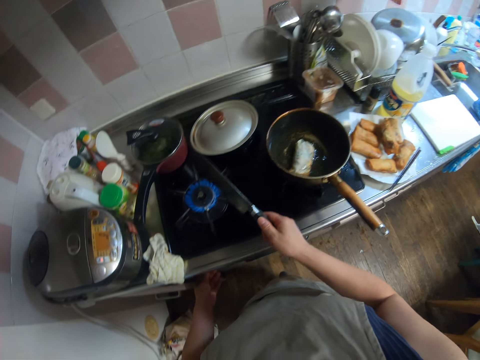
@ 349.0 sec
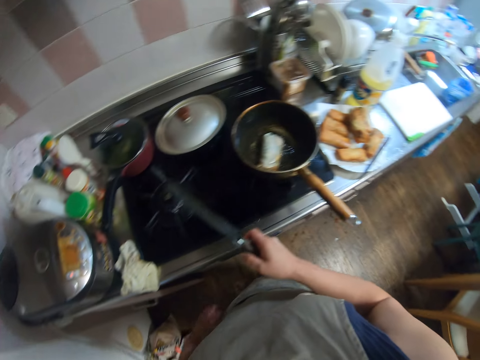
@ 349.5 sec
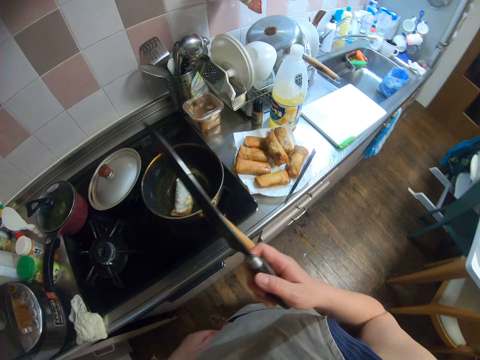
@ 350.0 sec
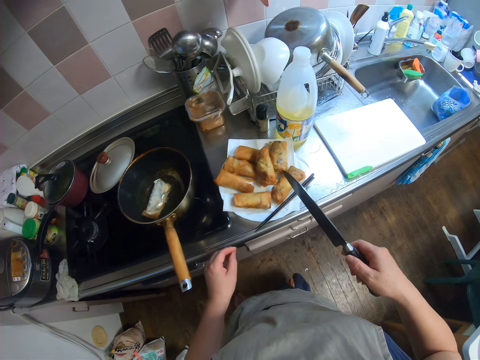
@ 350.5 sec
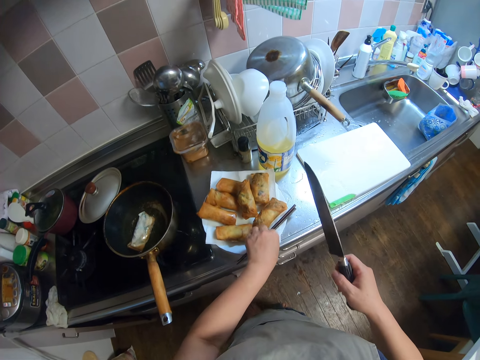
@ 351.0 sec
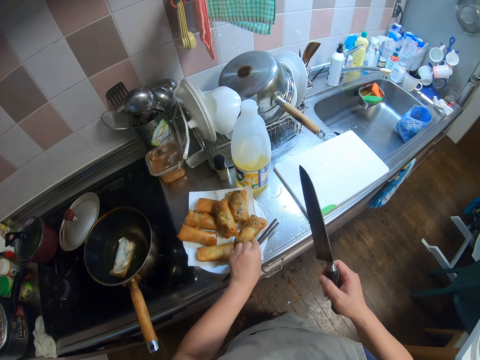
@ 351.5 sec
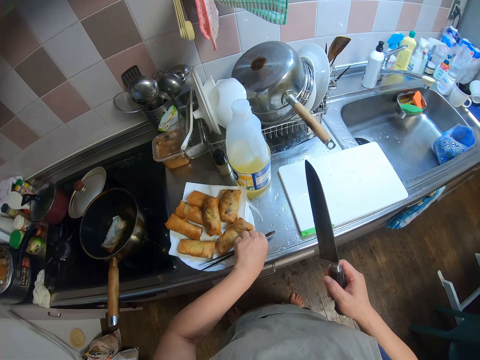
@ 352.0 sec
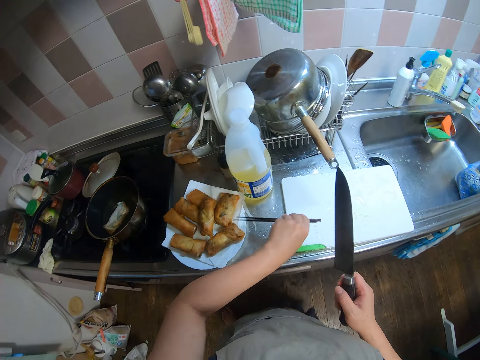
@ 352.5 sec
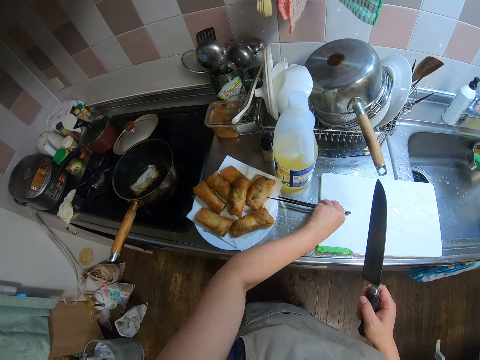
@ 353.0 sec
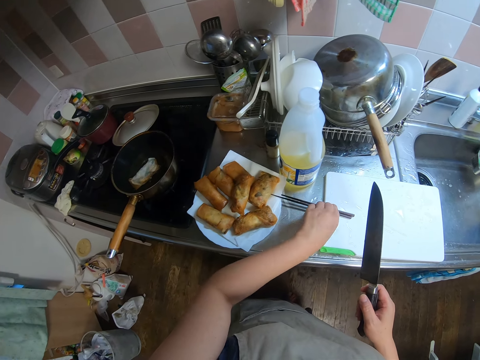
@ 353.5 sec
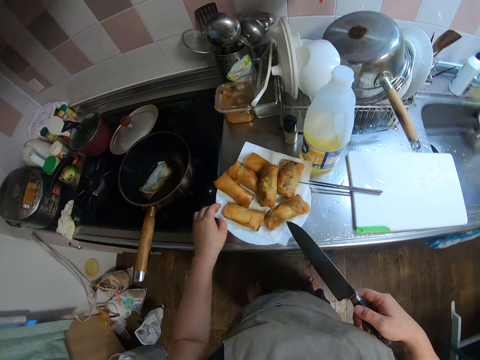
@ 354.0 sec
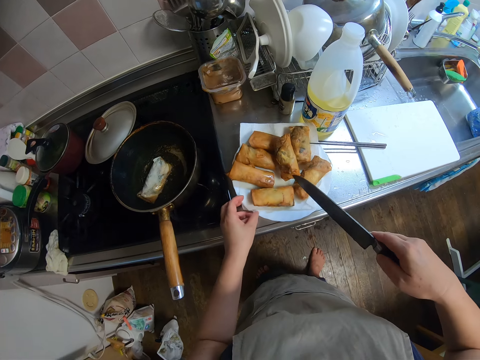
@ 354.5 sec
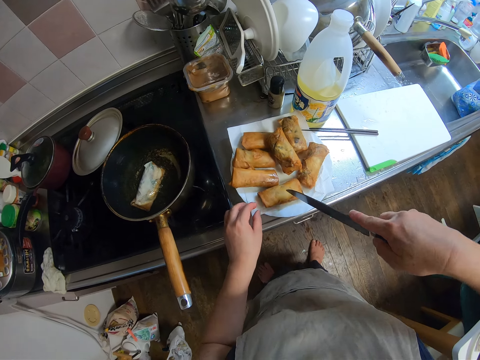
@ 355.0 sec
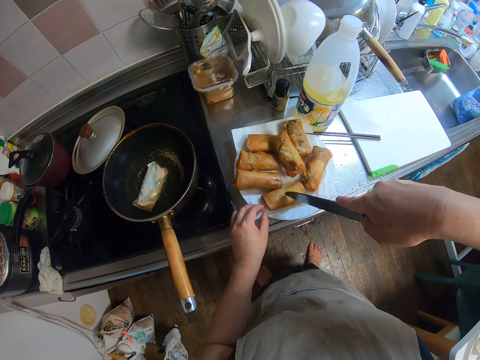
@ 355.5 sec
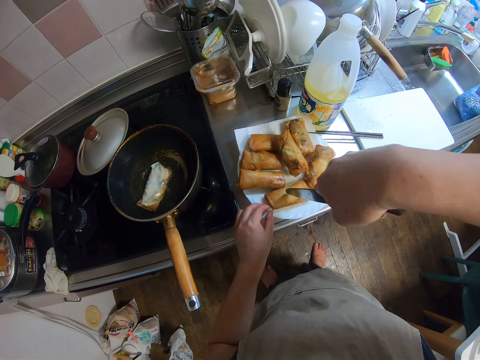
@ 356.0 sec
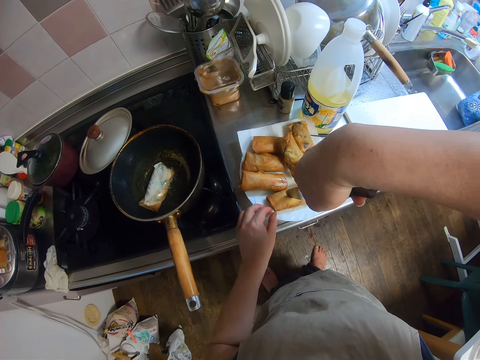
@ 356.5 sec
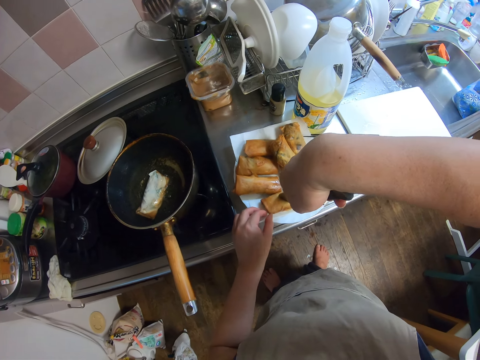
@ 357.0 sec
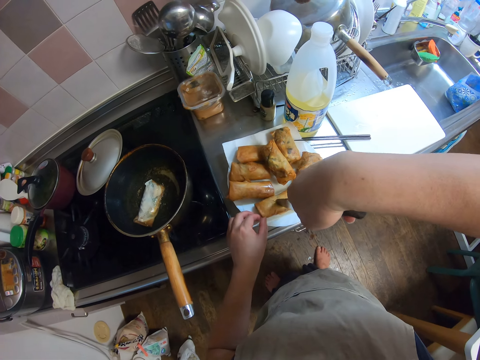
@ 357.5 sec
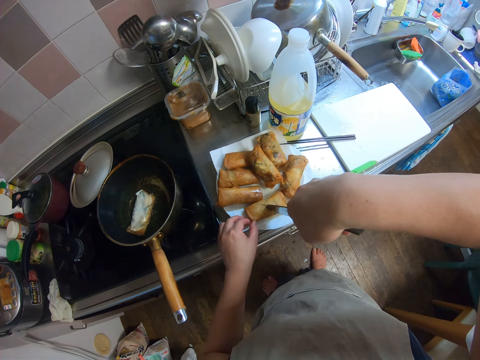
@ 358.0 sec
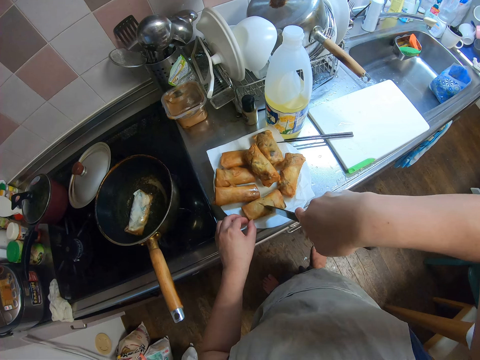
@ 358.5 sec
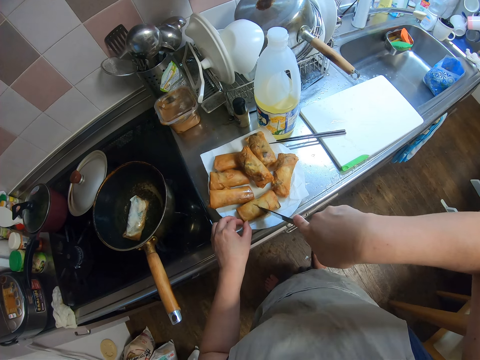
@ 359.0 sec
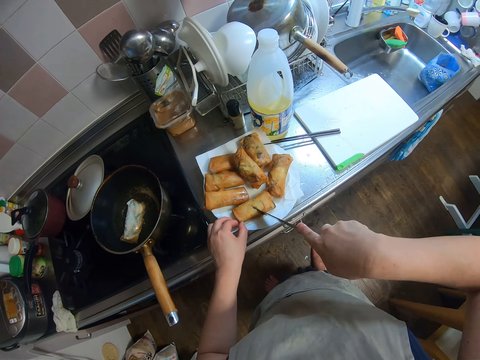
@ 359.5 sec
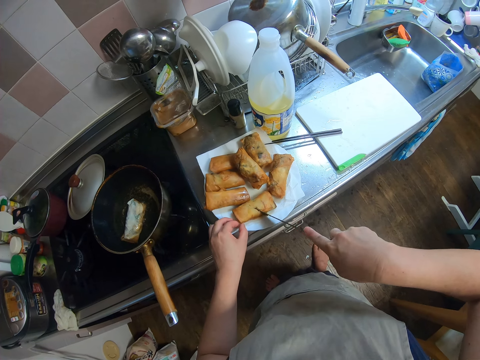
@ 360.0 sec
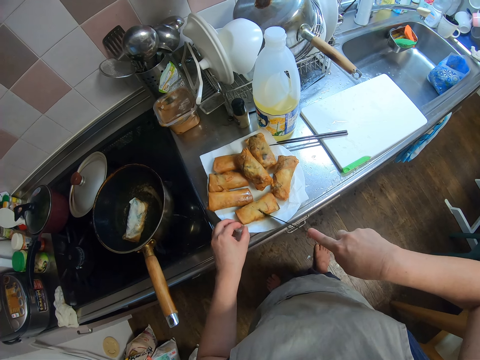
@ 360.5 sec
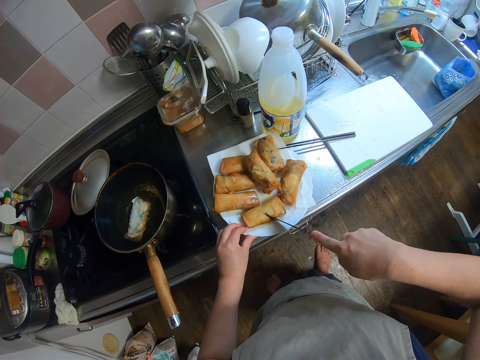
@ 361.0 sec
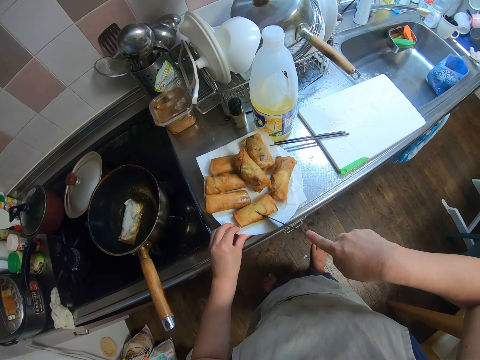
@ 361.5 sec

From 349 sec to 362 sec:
The camera wearer puts the gas fire off. She takes the knife away from the burner. She picks the picker from a side of the plate with her right hand. She drops the picker on another side of the plate. She moves the plate of fried spring rolls with her left hand. She cuts a spring roll with the knife.

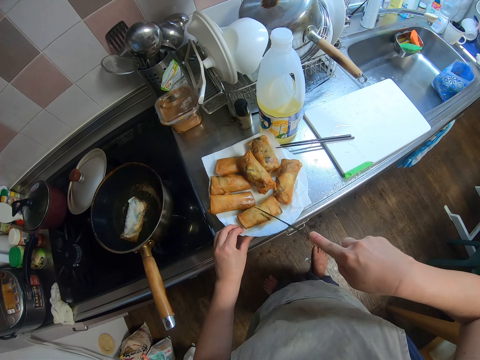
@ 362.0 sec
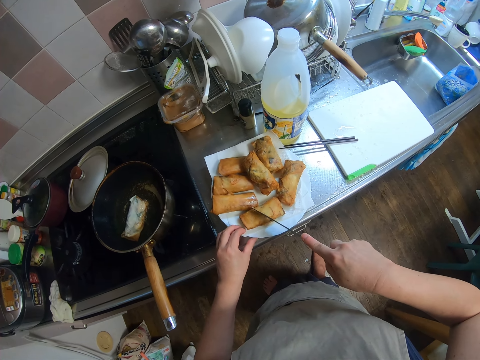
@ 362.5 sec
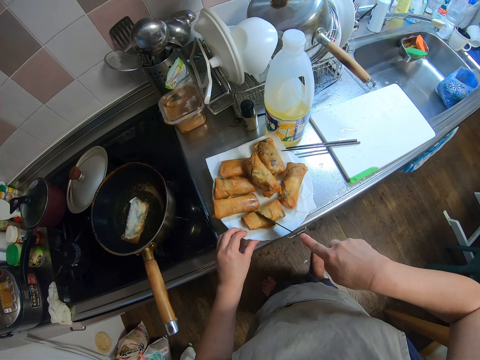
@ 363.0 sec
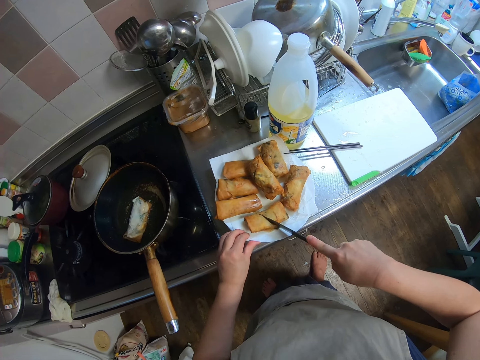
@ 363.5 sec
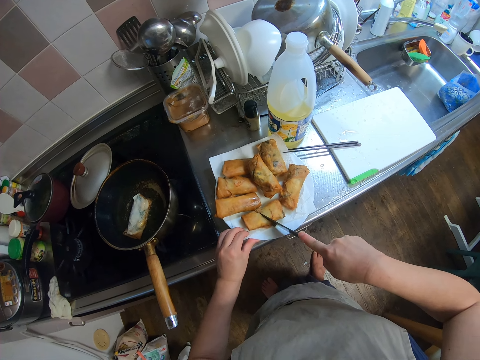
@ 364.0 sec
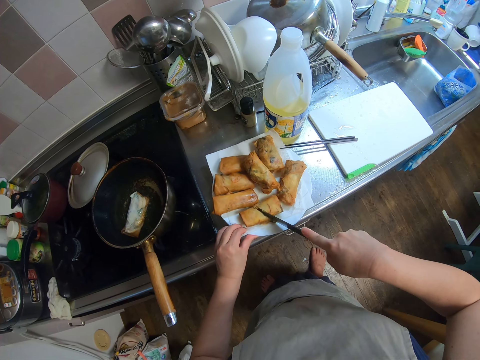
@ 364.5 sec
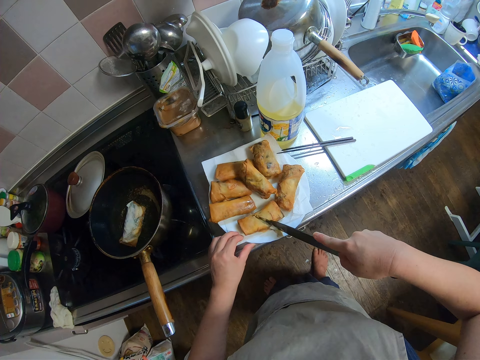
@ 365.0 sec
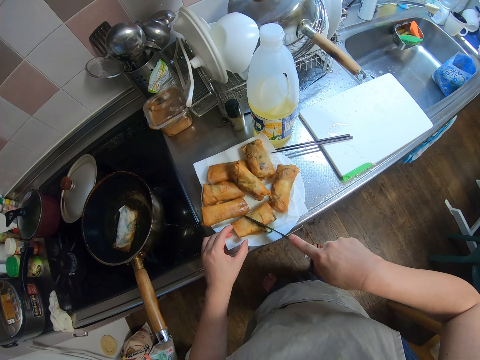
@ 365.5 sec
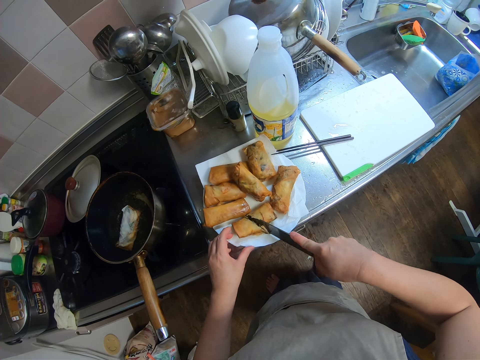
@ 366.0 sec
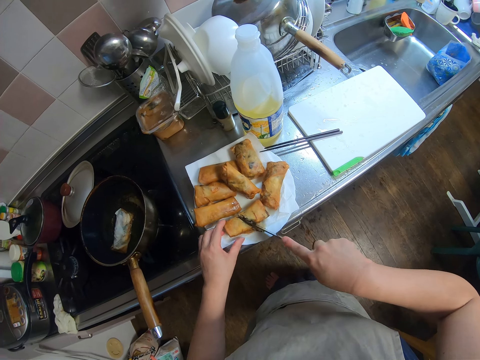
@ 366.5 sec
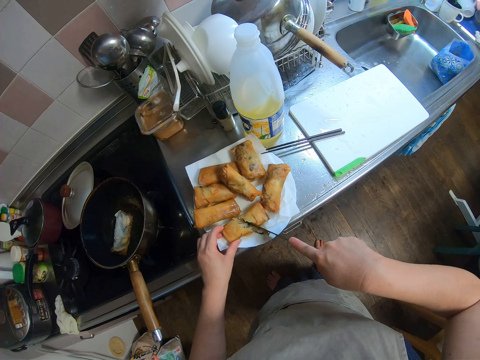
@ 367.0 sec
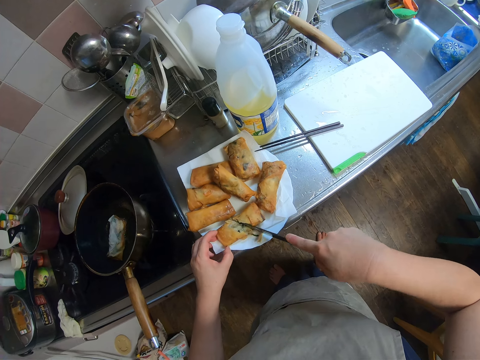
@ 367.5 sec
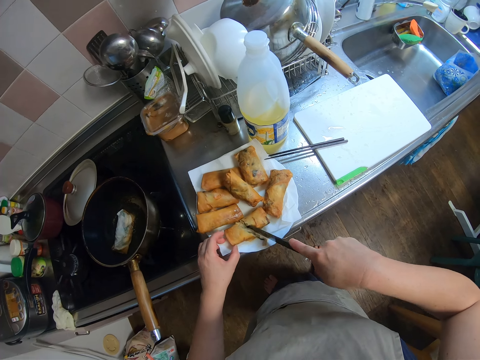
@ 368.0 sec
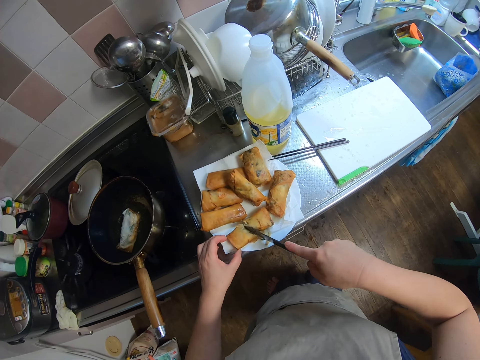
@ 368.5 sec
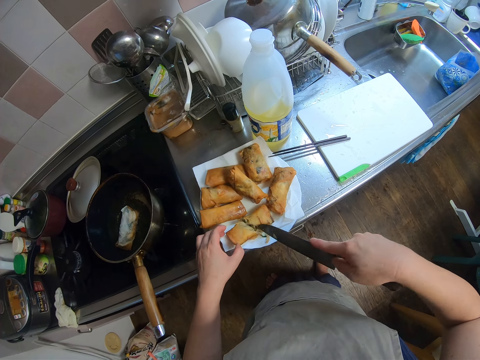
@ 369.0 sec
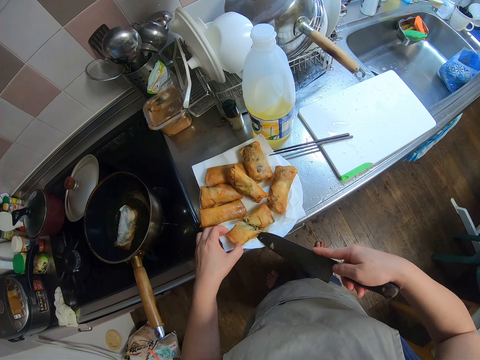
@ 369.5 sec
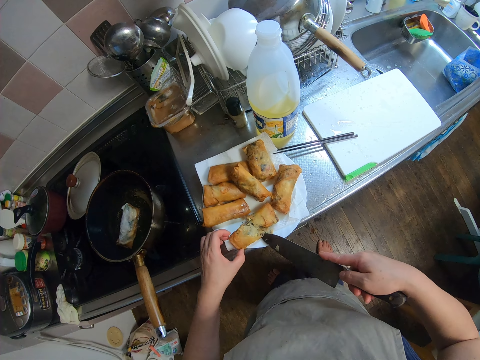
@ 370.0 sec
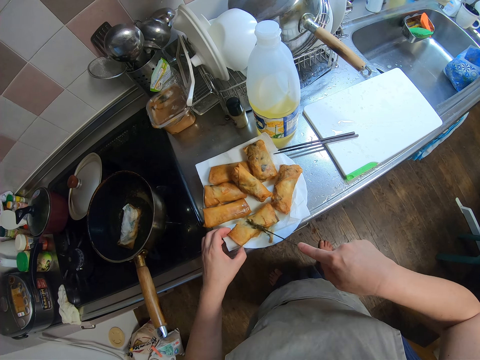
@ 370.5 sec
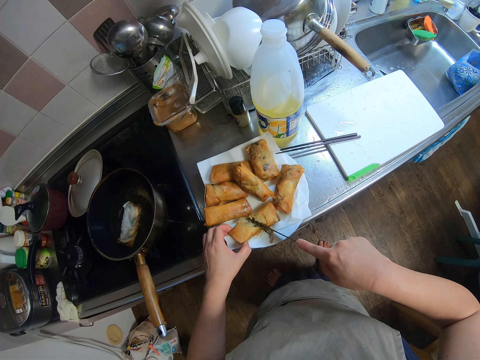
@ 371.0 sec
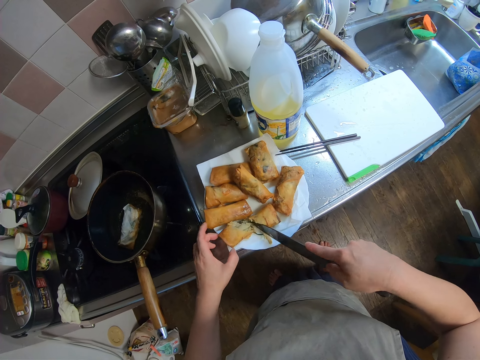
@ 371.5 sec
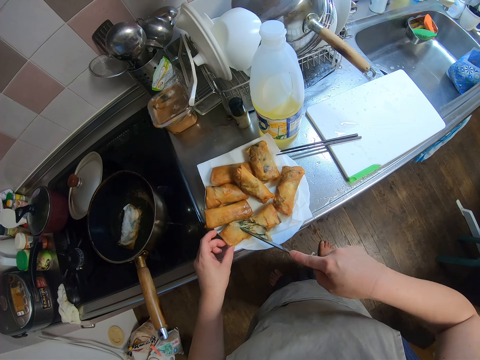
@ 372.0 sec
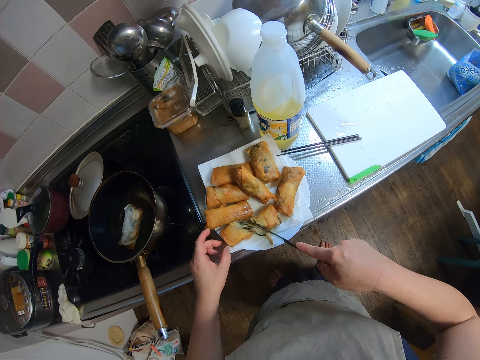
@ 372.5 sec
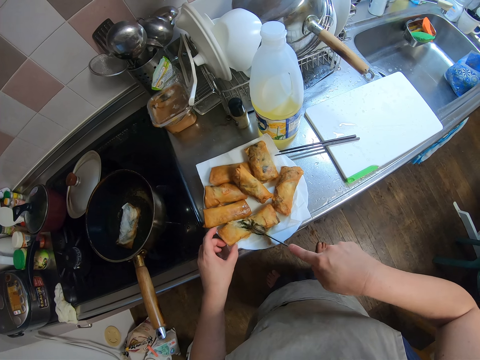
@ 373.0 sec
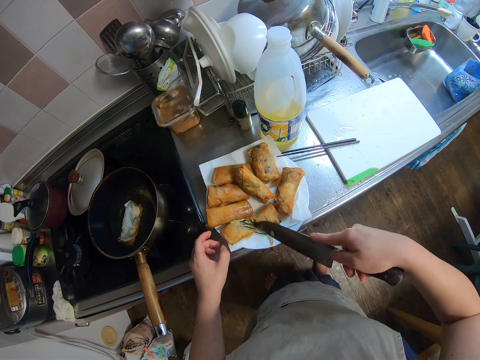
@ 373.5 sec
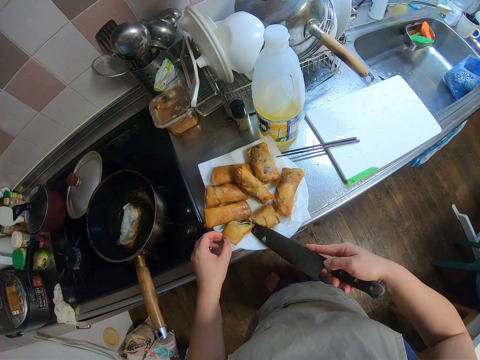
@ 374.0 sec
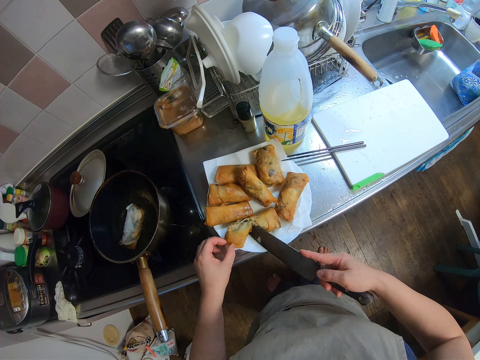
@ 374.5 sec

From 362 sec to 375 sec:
The camera wearer talks to her friend.
